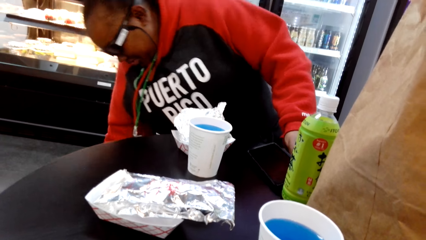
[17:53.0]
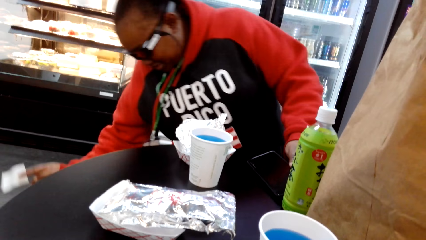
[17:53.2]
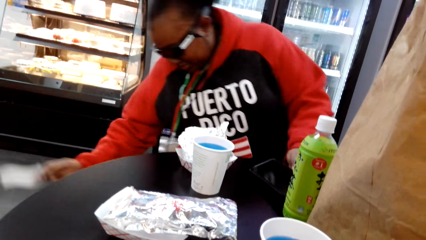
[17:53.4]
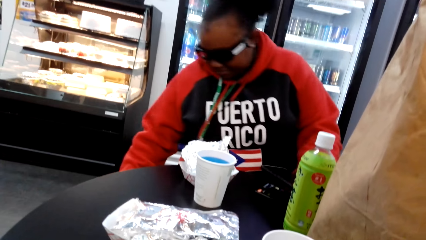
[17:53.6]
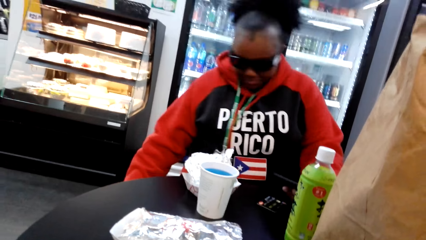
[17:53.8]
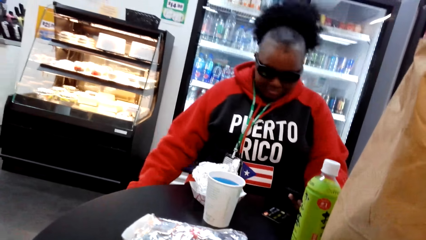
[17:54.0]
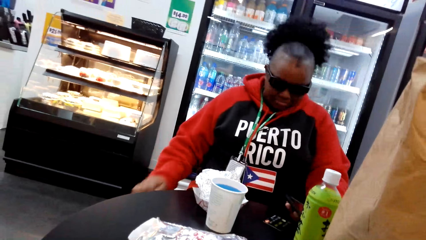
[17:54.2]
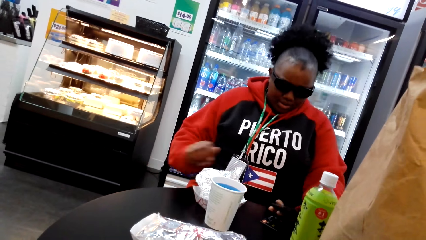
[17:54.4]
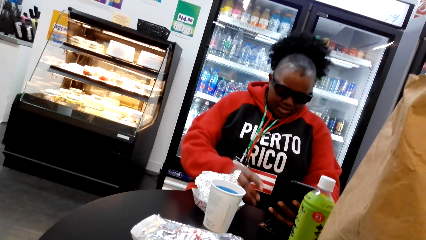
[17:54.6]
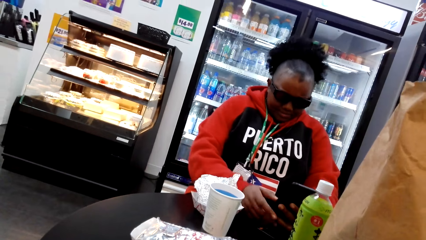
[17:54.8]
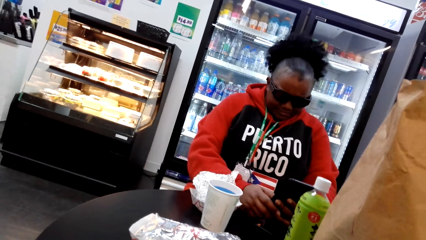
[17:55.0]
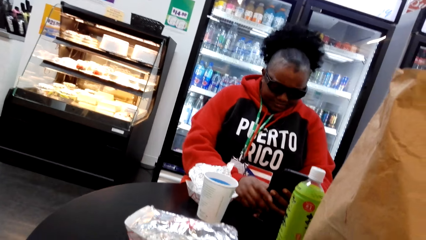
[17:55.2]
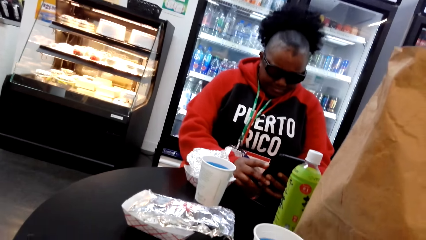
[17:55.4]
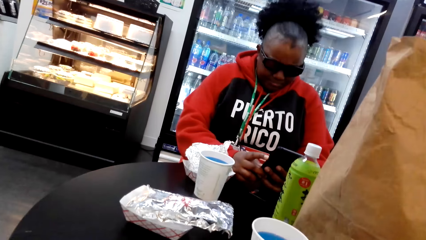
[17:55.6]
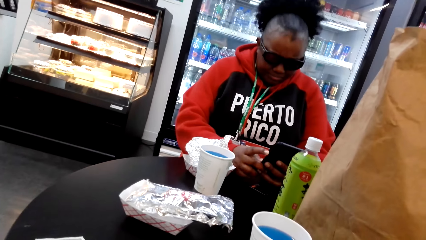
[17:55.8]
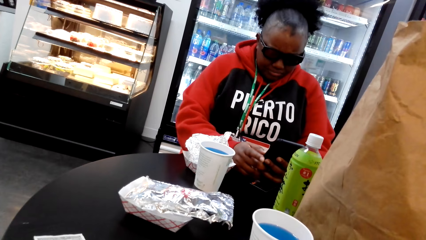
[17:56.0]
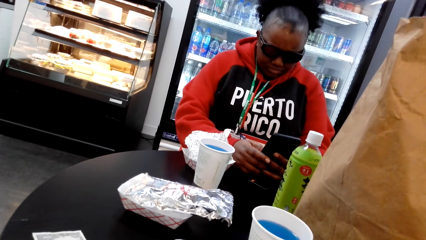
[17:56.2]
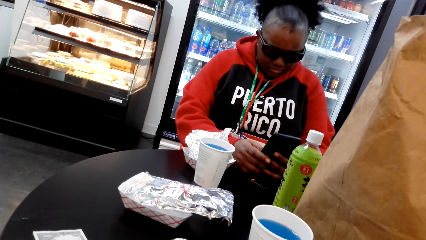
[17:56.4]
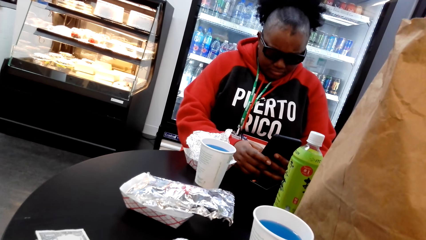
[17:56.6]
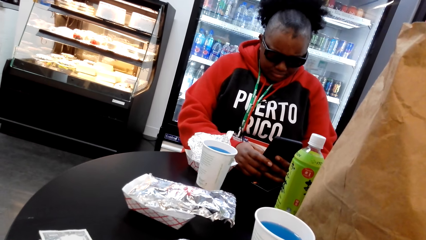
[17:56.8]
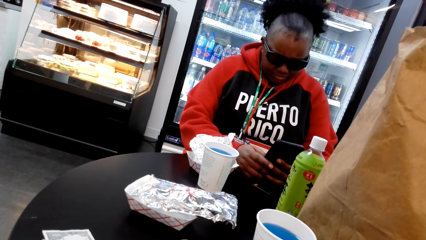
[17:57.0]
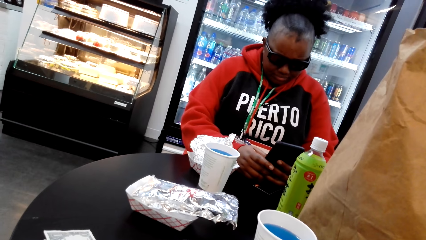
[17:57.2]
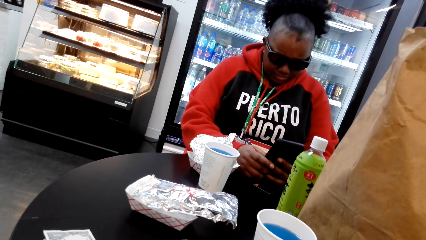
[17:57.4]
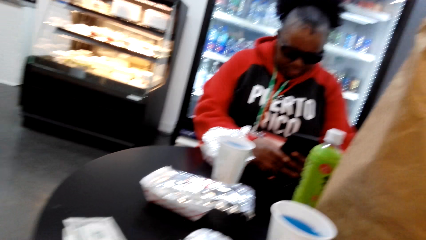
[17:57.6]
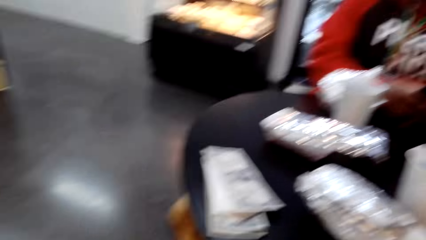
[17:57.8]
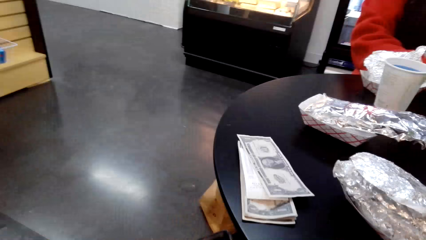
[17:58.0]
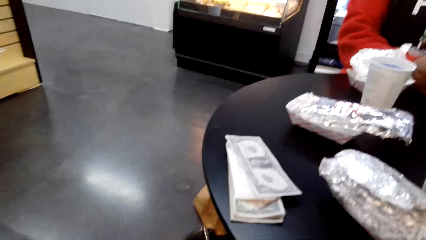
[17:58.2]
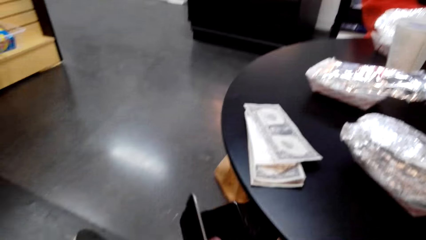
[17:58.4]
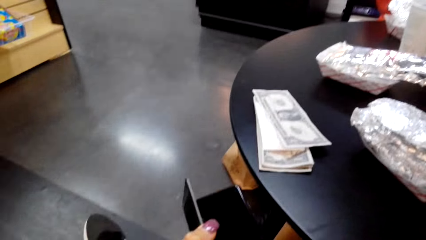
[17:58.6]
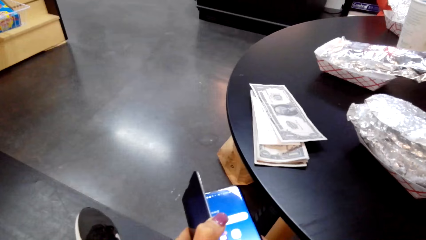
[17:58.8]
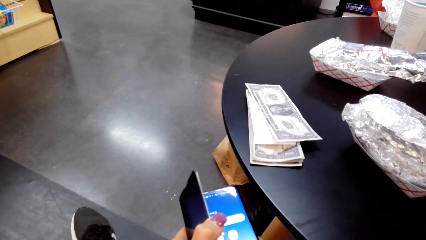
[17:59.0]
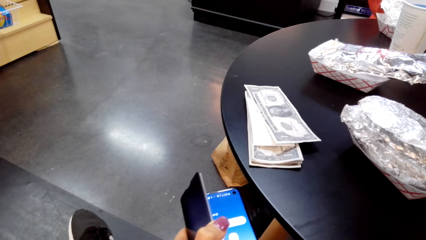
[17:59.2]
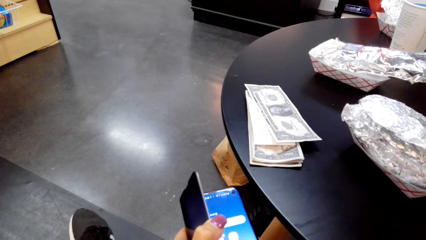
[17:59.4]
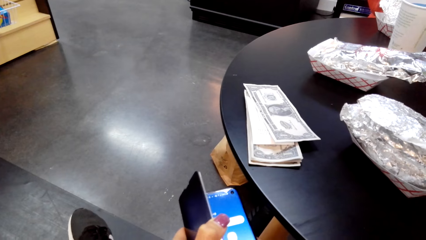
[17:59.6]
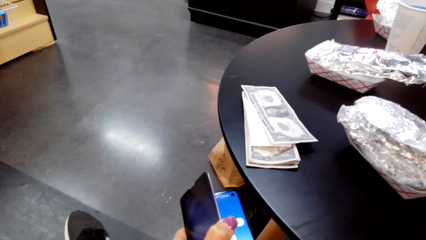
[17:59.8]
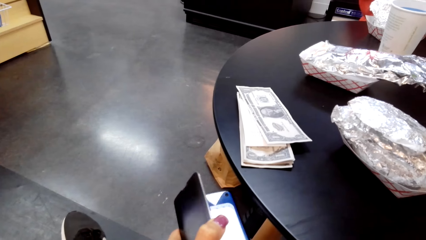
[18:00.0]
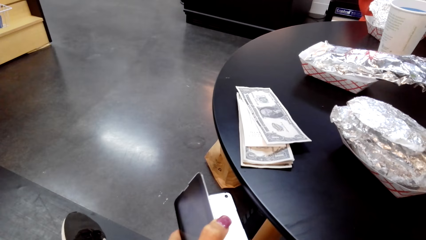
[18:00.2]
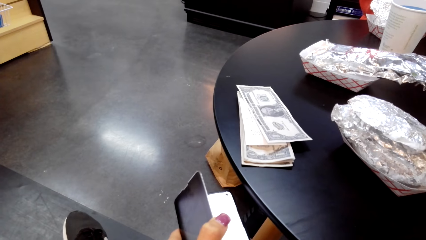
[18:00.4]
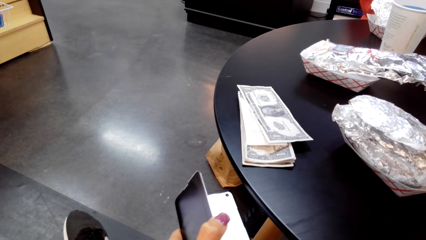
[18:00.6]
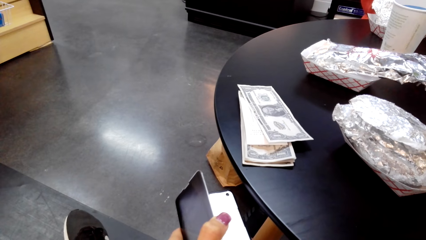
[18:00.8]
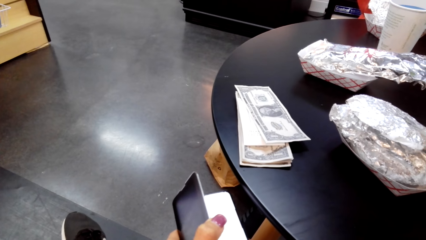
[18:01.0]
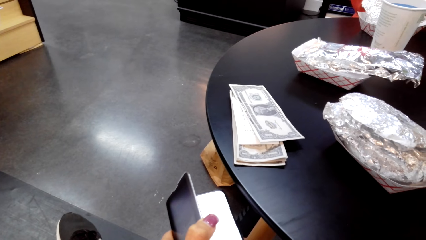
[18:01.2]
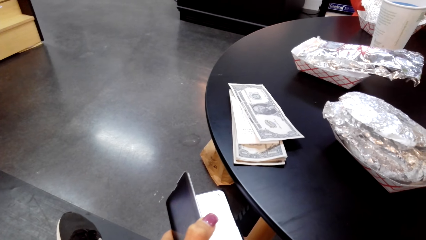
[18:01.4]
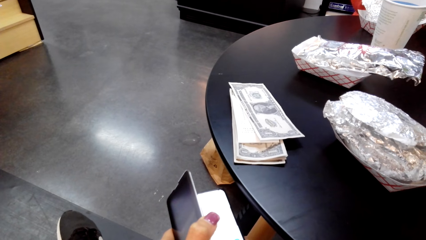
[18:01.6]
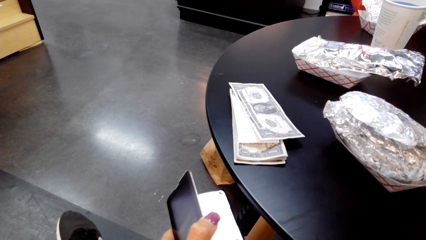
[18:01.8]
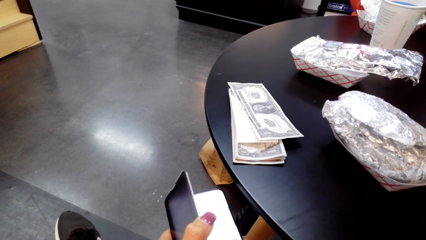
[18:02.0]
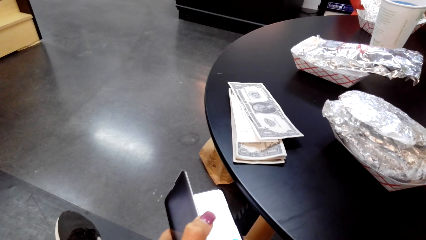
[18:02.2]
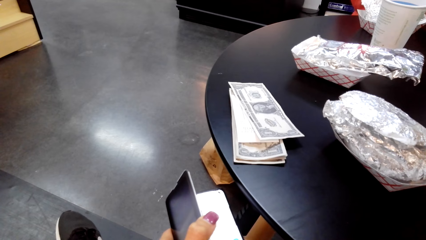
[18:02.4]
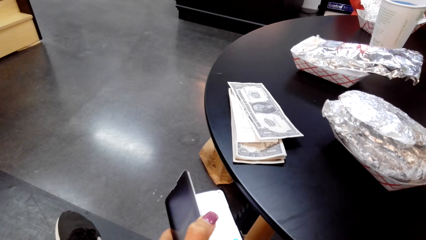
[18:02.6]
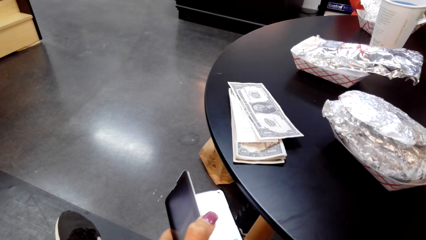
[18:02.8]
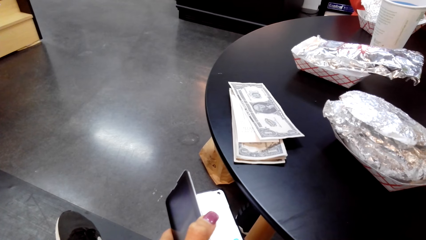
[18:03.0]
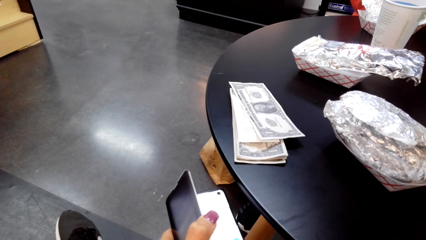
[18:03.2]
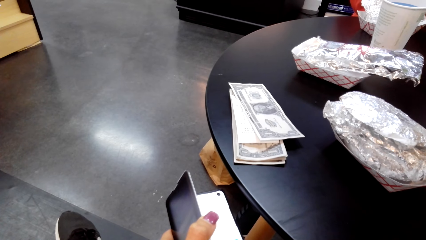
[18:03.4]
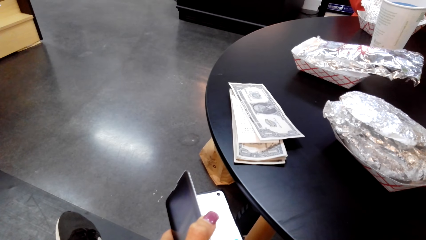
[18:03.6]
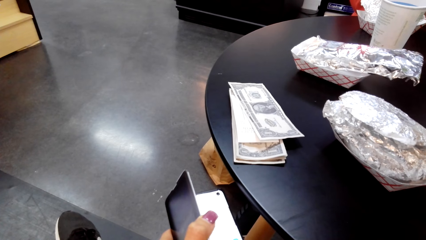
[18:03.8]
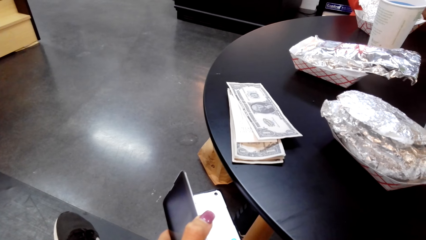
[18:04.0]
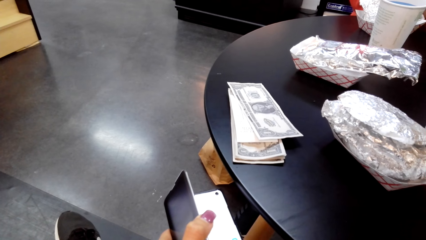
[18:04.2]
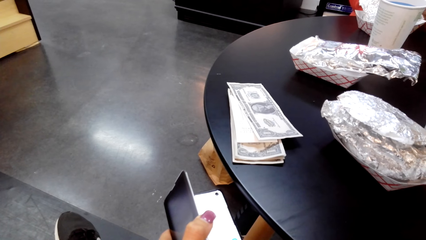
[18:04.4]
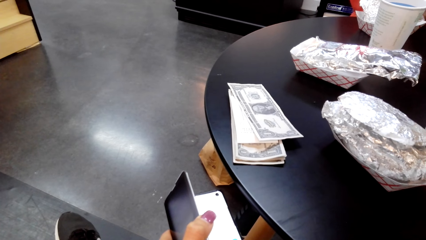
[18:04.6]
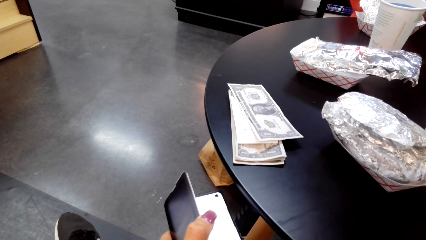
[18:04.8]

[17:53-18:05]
A woman holds a phone. The woman uses the phone. The camera wearer uses the phone. They swipe through her phone.

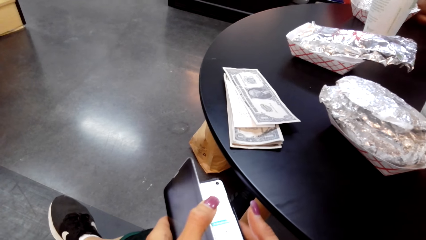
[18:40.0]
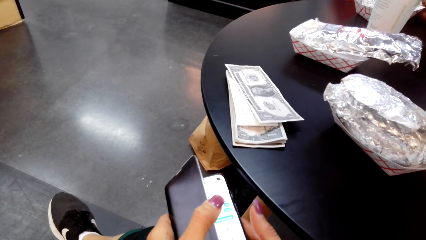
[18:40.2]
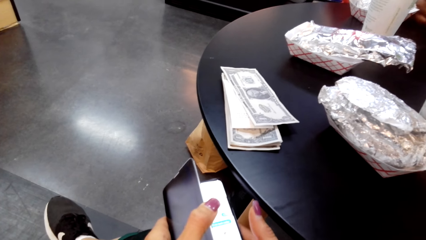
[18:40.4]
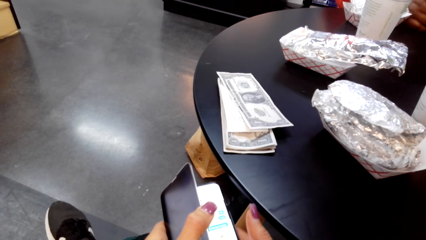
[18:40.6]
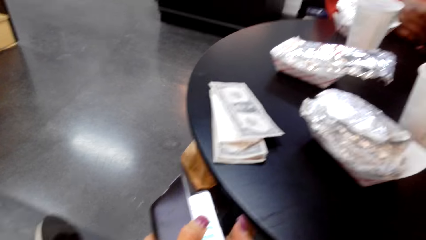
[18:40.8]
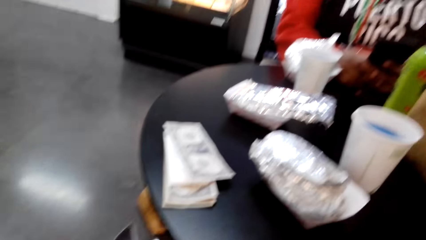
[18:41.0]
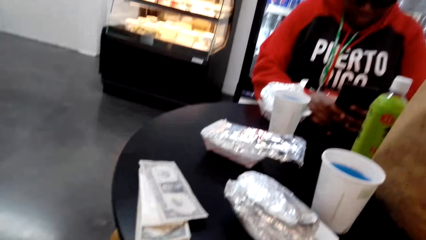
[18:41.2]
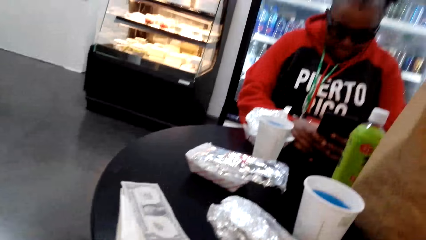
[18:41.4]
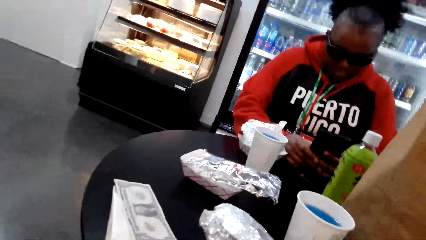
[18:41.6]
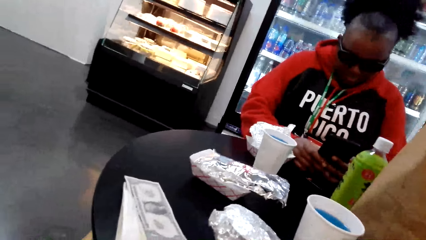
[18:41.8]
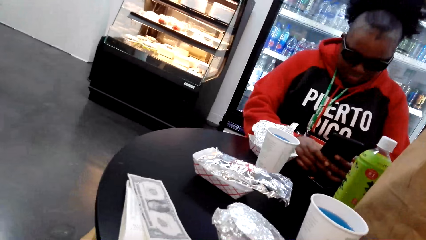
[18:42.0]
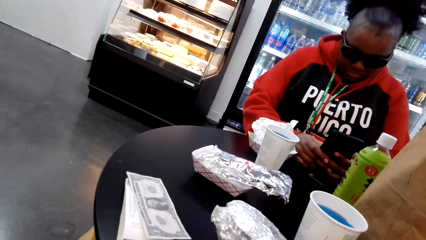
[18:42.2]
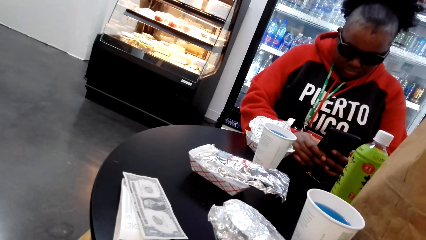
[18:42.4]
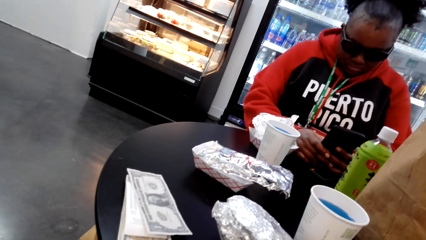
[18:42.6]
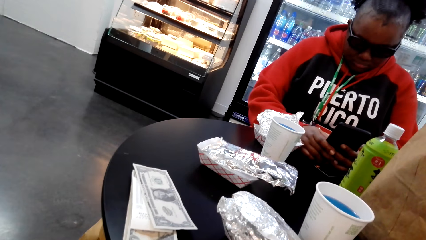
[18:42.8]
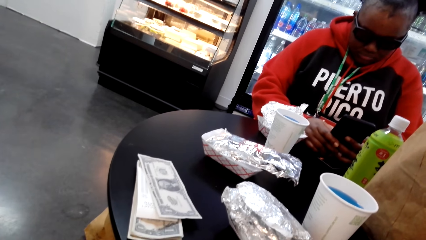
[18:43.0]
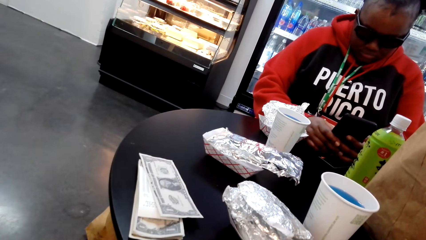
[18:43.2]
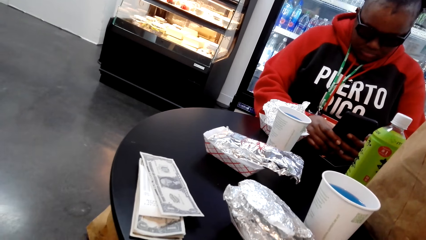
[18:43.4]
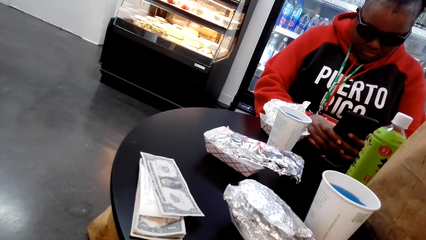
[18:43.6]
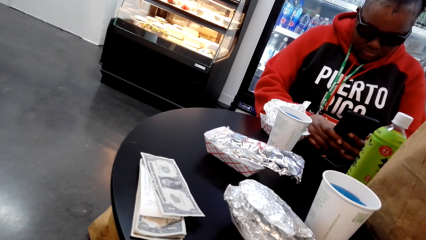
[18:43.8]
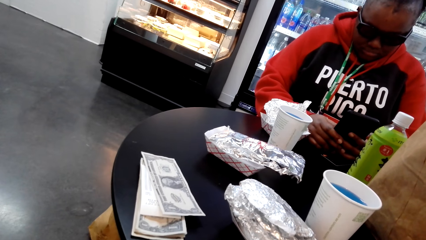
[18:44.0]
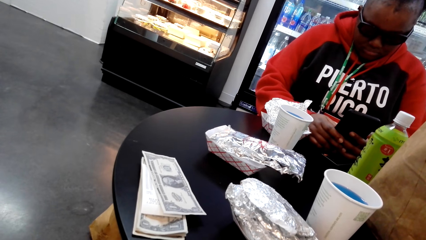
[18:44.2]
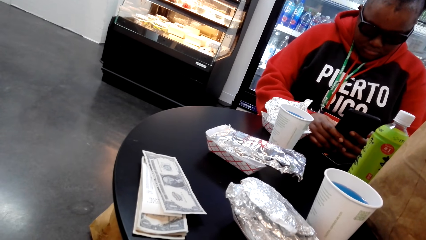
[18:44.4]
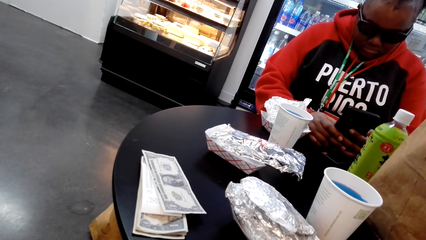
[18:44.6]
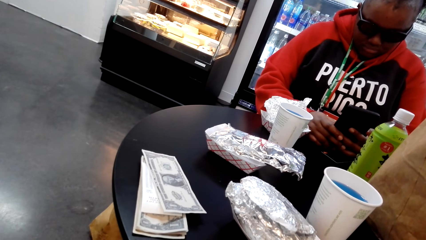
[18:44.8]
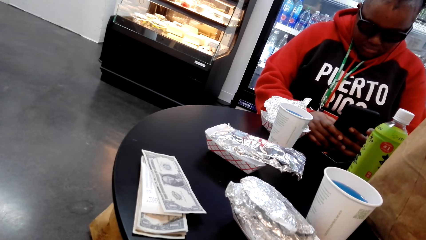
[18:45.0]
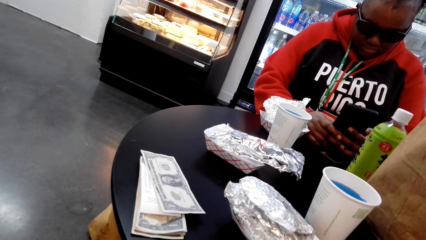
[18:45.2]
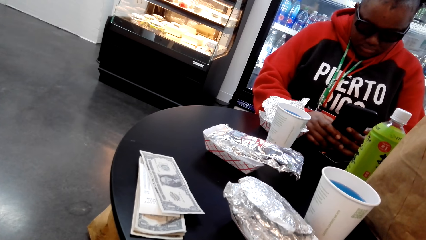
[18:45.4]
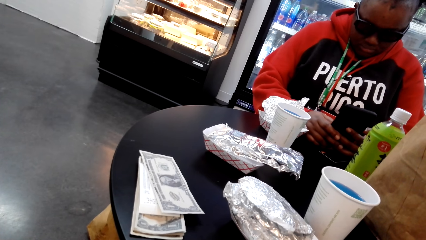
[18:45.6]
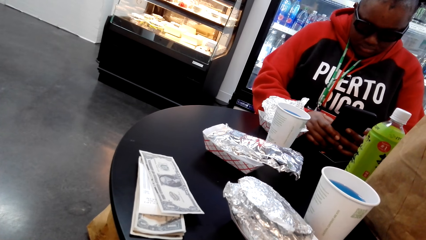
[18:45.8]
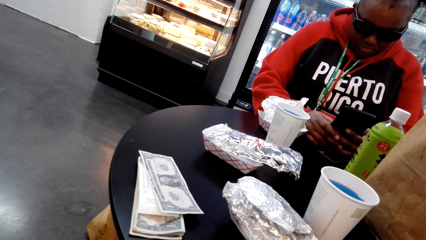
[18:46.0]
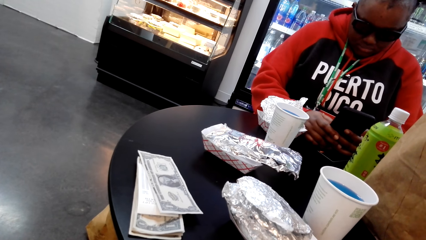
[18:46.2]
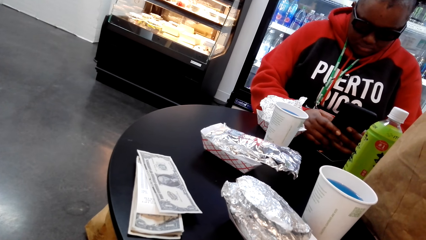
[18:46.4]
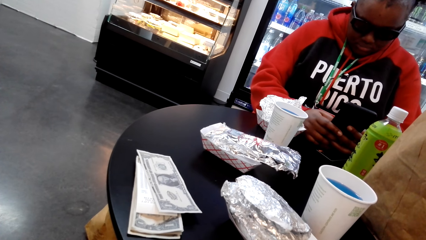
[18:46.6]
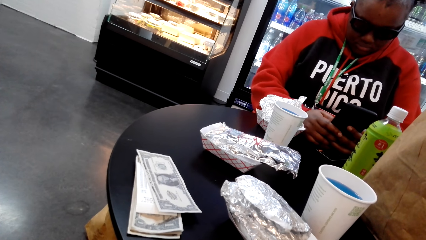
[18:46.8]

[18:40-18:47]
A woman swipes through her phone. The camera wearer looks at the woman. The woman uses the phone.
